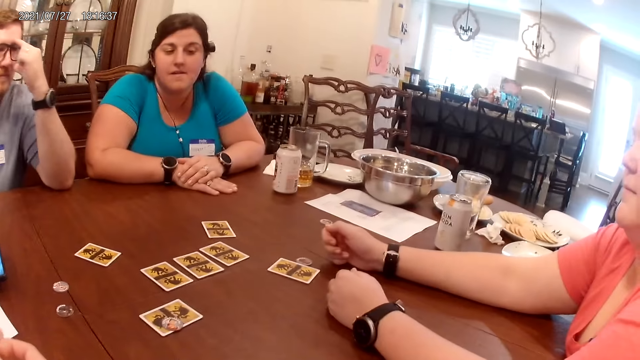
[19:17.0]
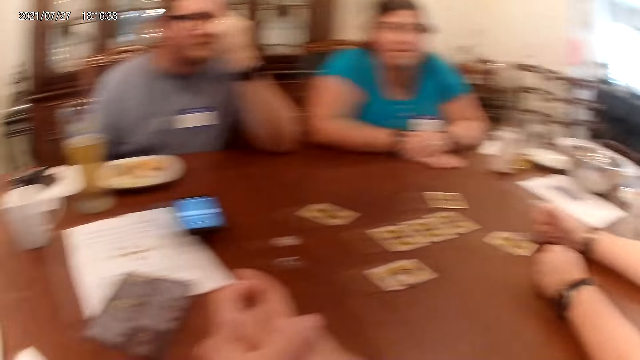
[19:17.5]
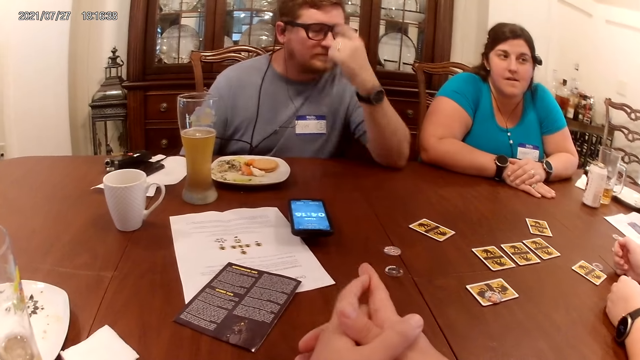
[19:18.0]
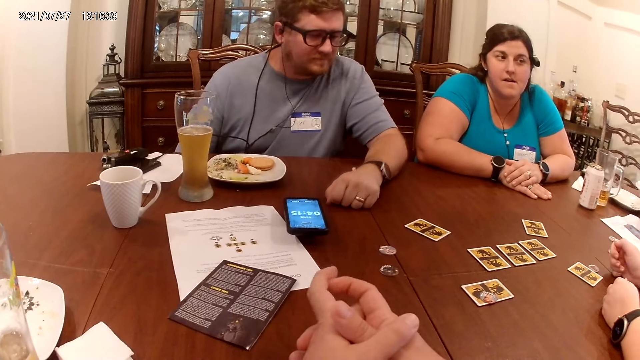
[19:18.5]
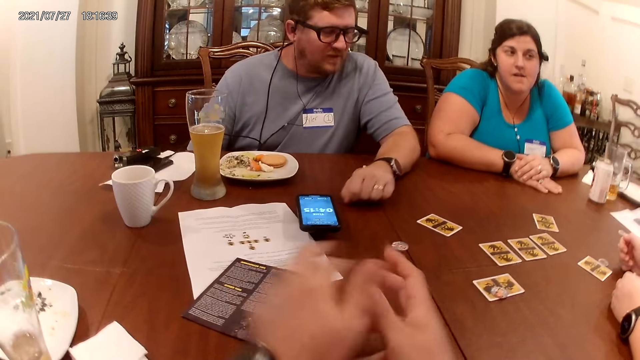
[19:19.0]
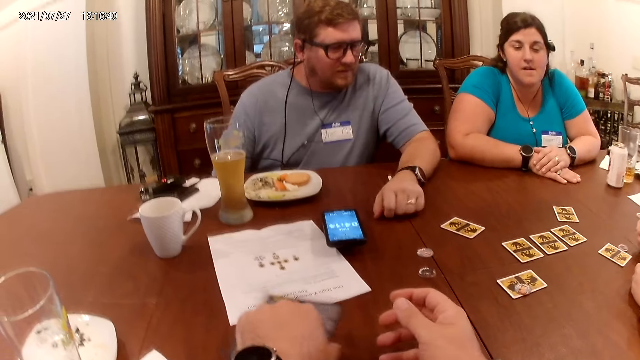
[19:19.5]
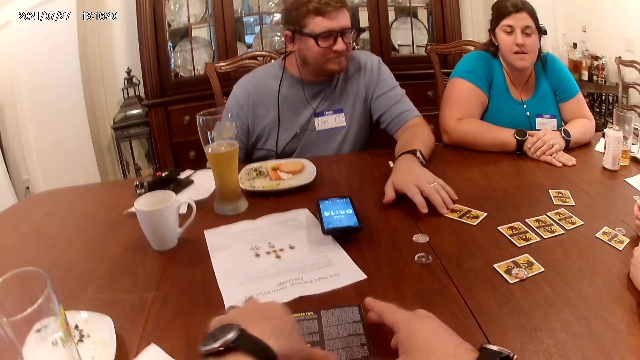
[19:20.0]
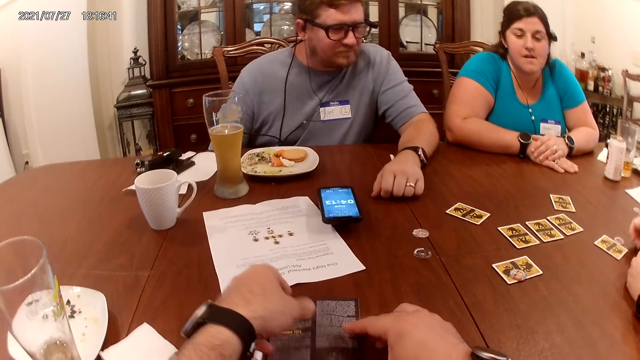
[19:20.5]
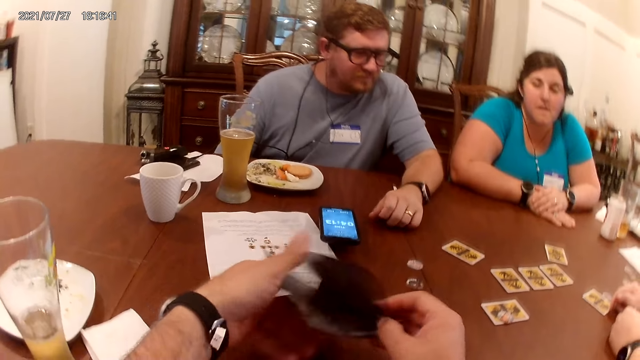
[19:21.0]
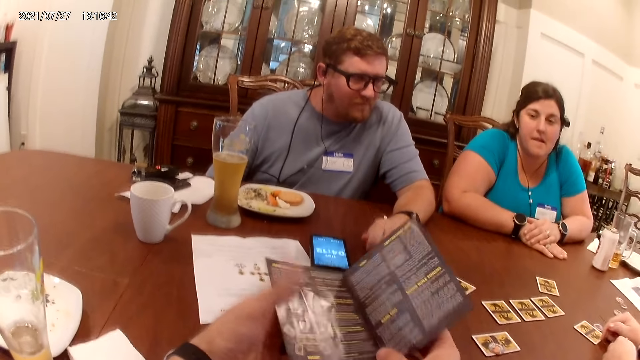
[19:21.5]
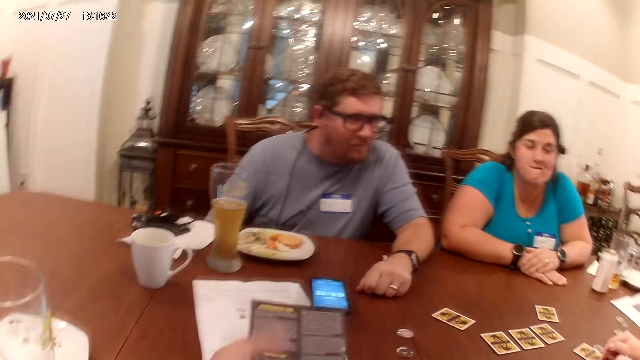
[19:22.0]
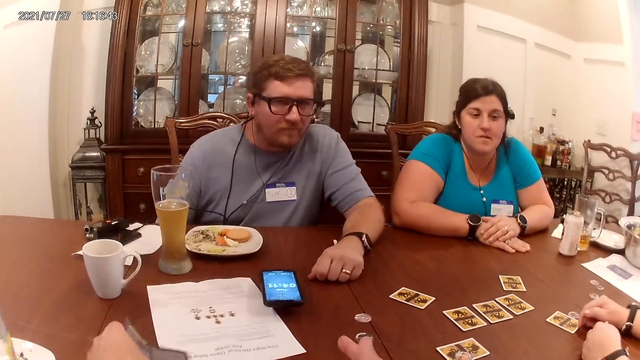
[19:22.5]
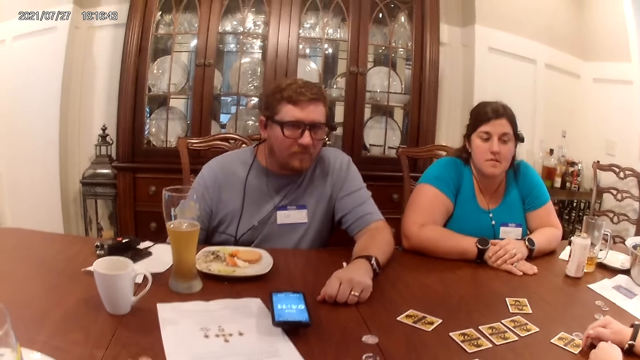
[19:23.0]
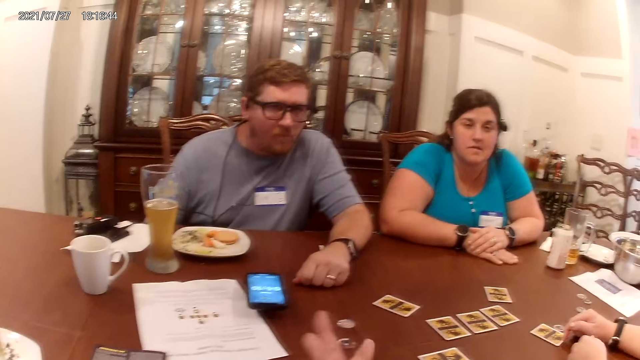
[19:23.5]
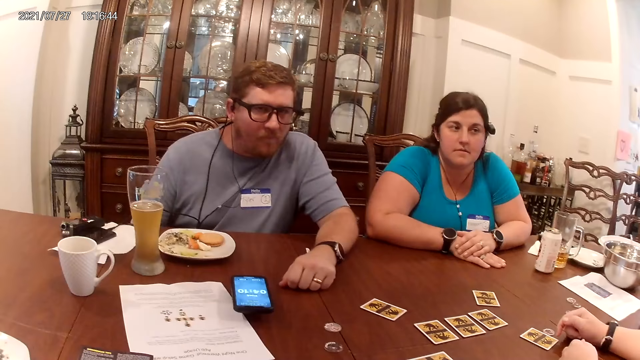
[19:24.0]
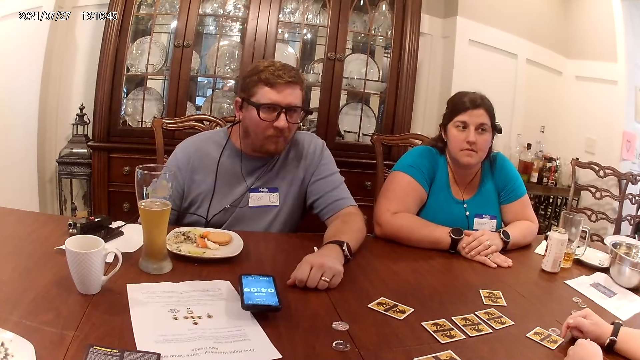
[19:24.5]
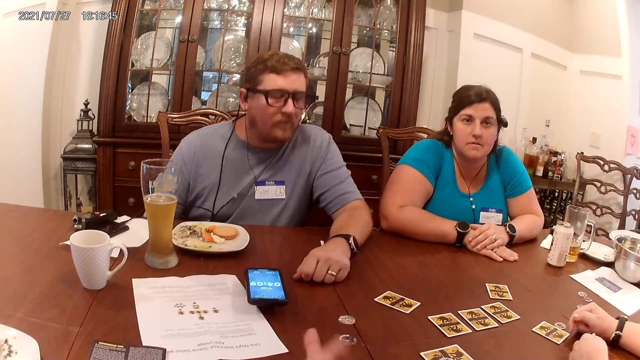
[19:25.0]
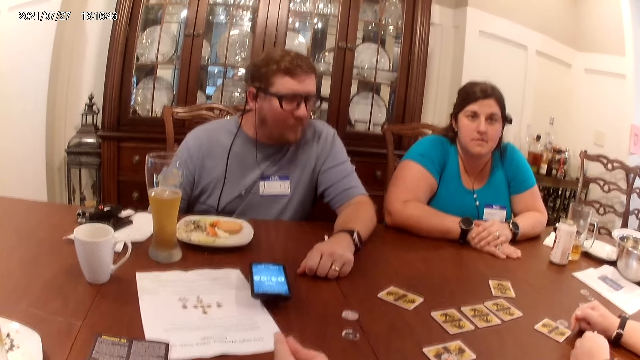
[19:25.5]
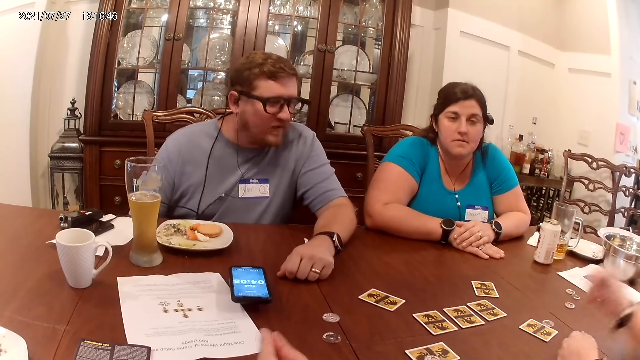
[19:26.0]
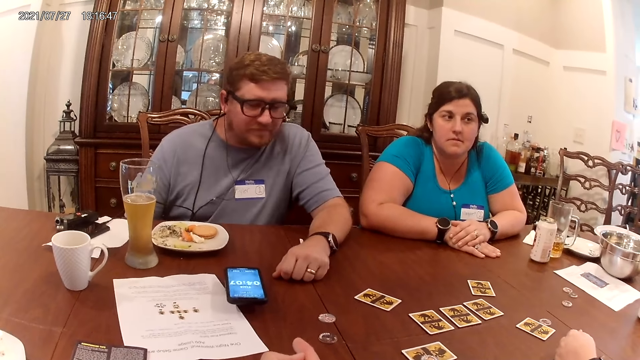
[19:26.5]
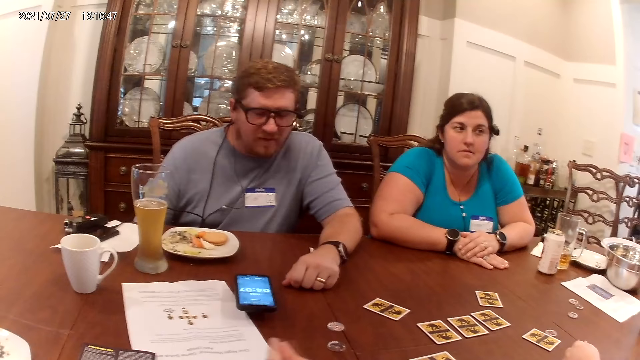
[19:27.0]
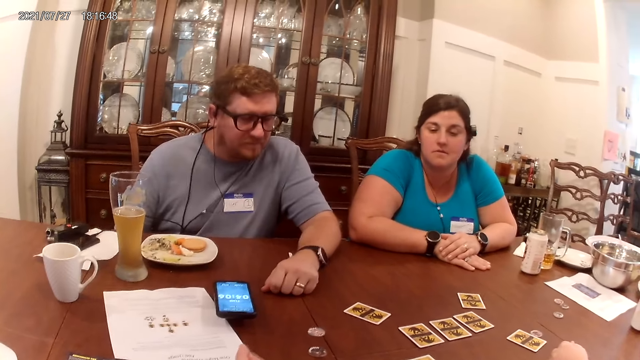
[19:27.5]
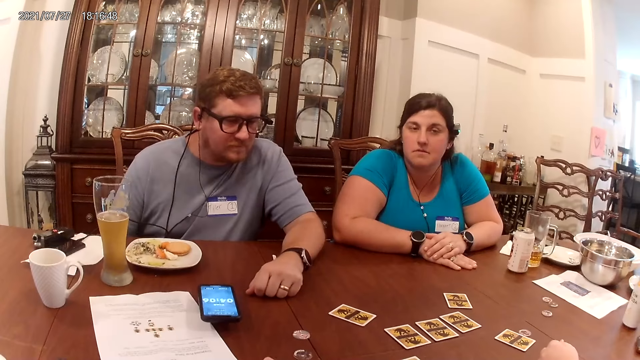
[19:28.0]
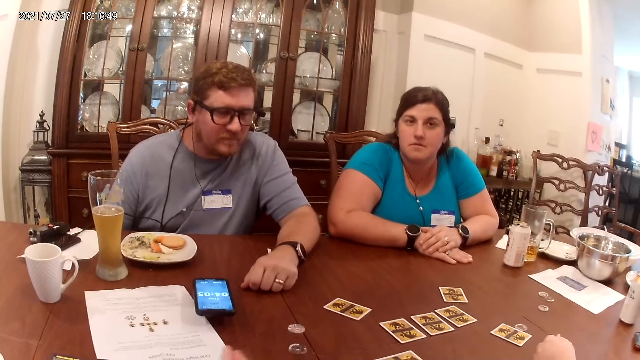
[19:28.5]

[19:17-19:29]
A man adjusts his glasses with his left hand. The man places his left hand on the table. The man adjusts a card on the table with his left hand. The camera wearer picks up the booklet from the table with his hands.

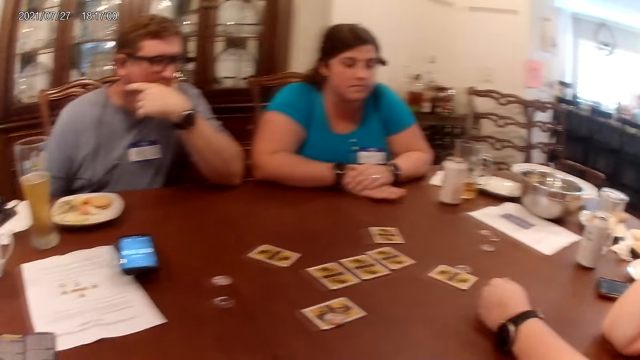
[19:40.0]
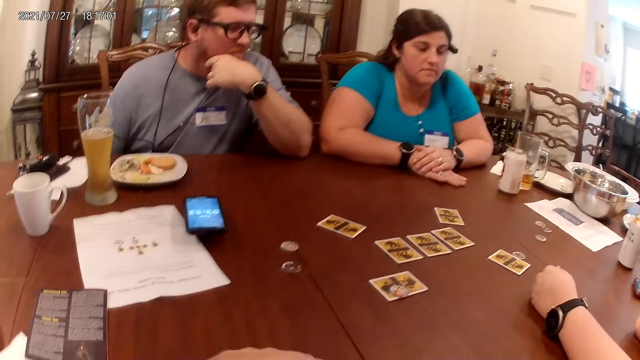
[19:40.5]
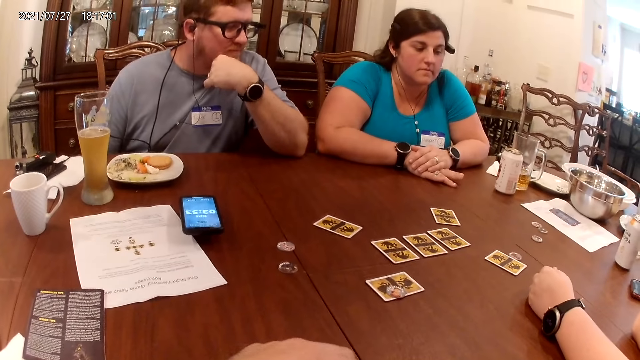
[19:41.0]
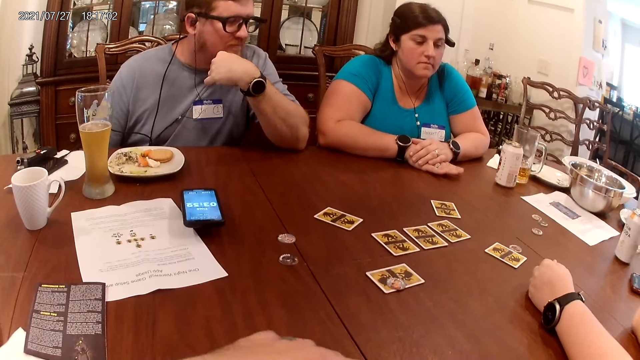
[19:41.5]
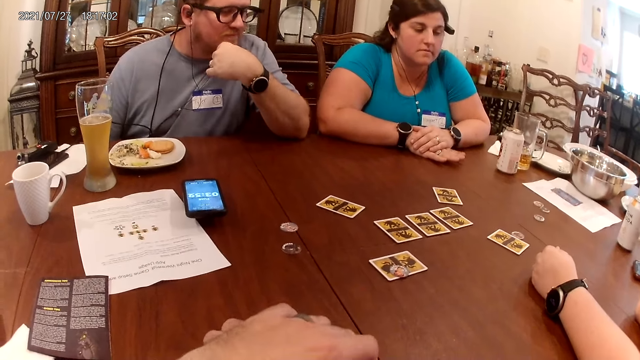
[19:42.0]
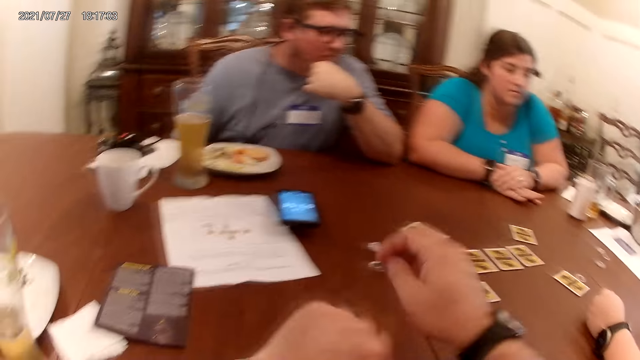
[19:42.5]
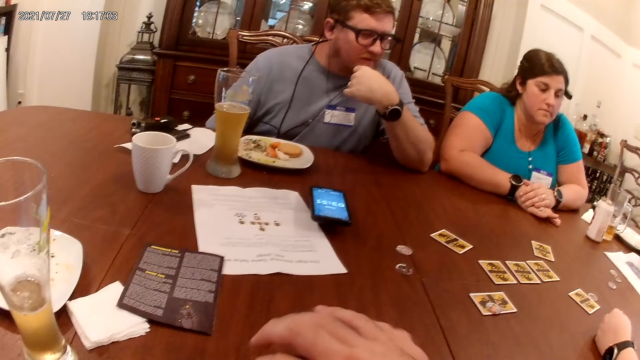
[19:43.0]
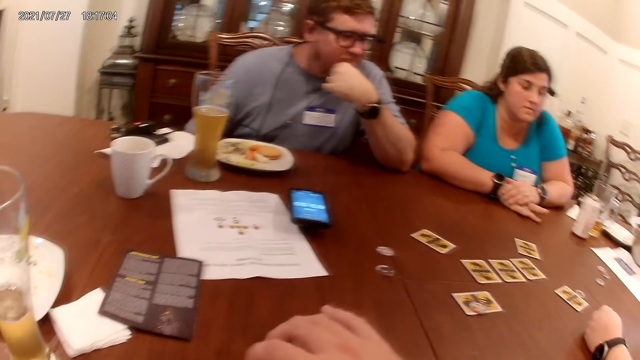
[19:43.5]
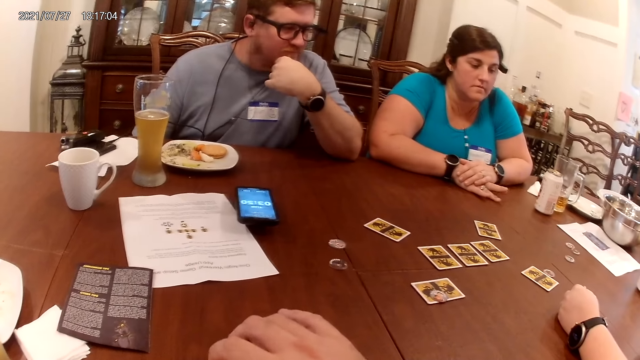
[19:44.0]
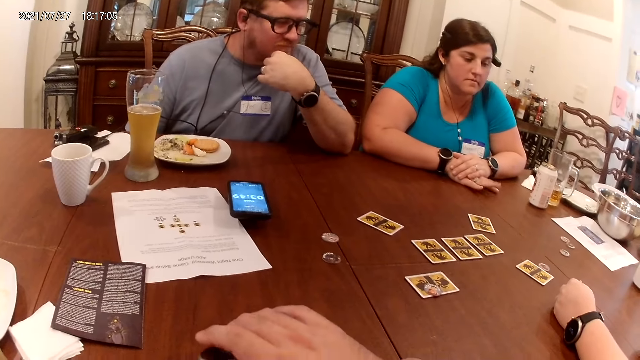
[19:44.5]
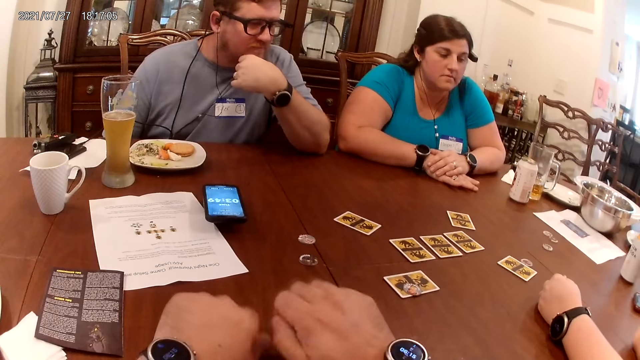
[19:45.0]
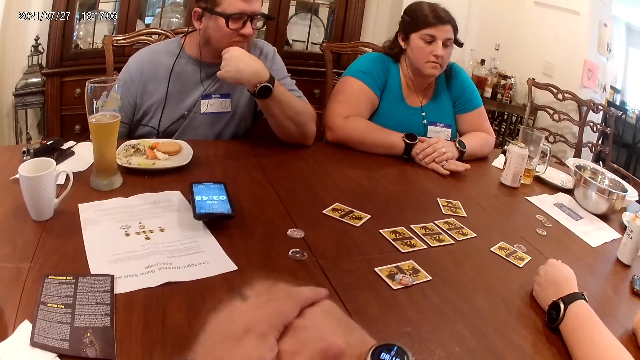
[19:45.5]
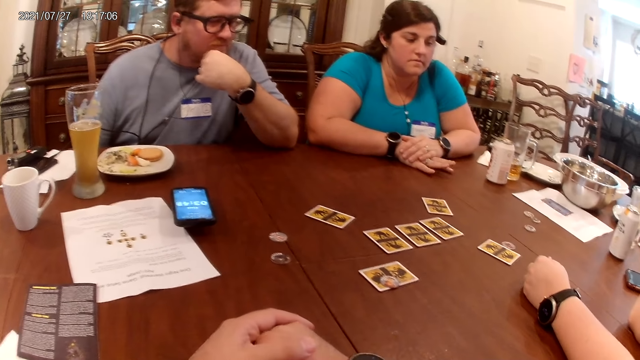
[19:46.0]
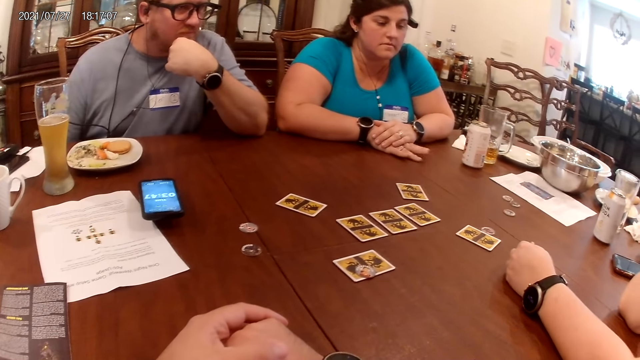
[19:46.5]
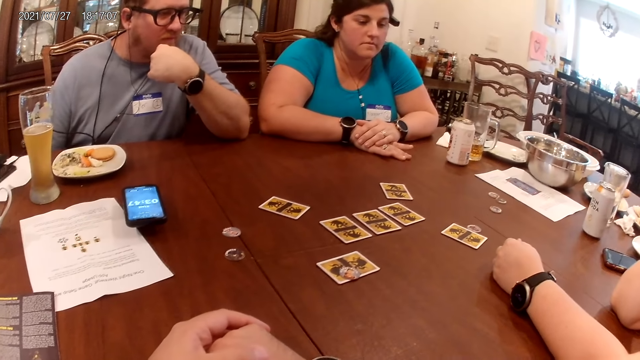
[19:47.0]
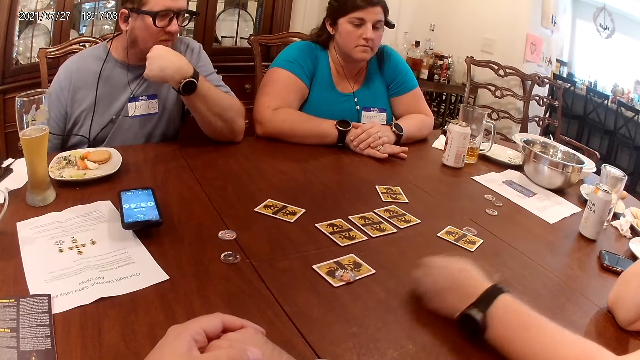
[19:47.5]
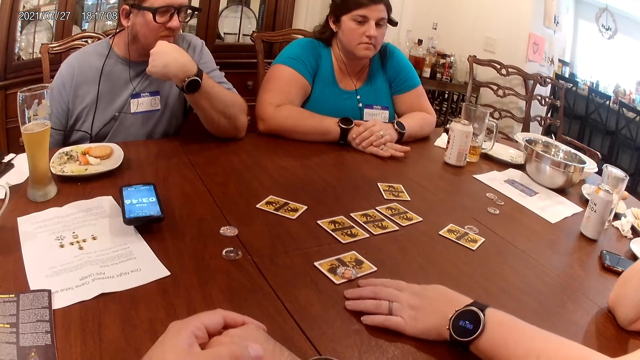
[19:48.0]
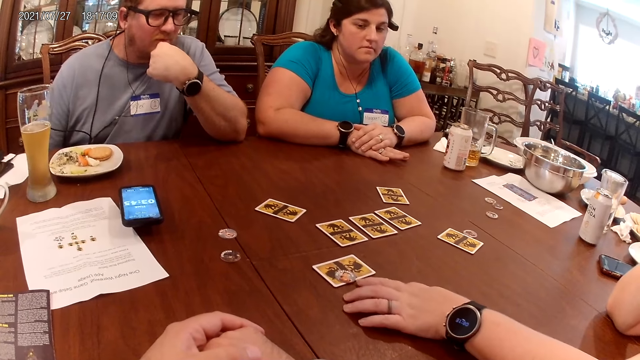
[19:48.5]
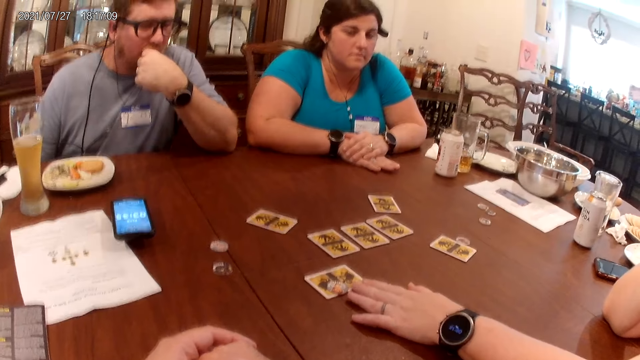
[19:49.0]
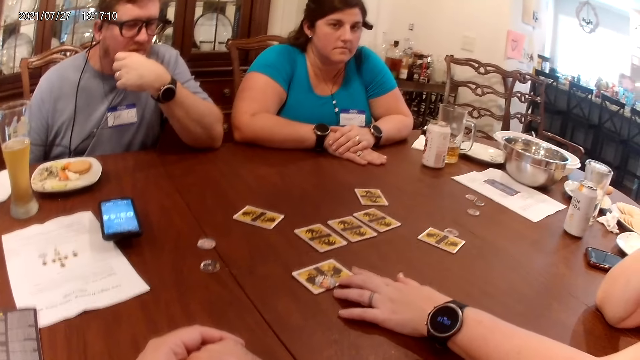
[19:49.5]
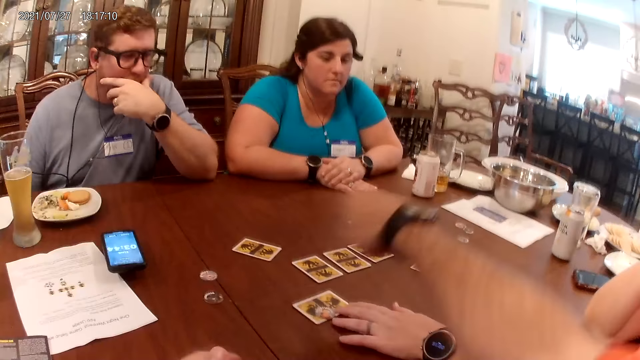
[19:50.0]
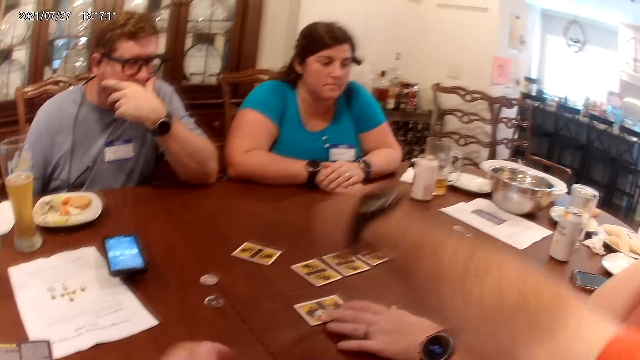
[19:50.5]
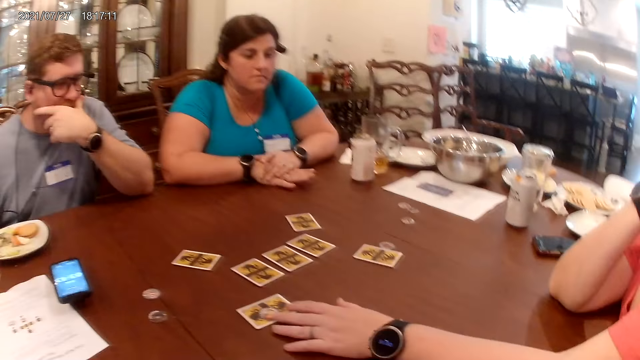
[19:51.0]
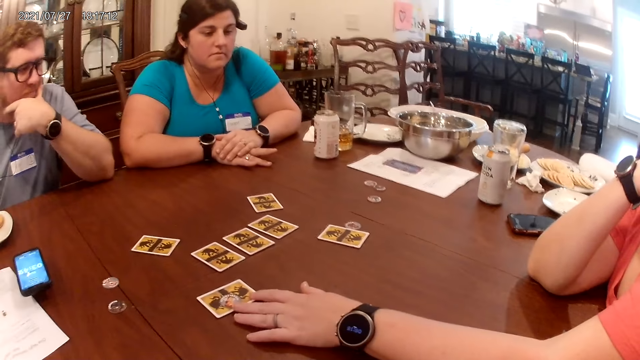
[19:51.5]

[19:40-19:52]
The man strokes his chin with his left hand. The camera wearer adjusts his wristwatch with his right hand. A woman places her left hand on the table. The woman talks to the camera wearer. The woman adjusts a card on the table with her left hand. The camera wearer points at a card on the table with his right hand.
